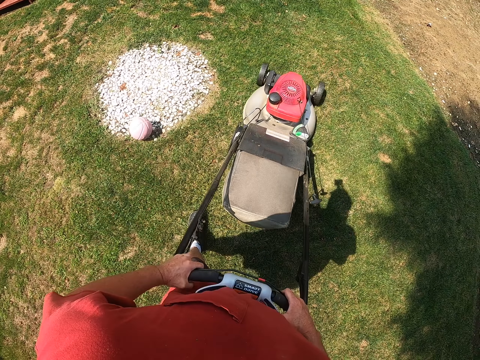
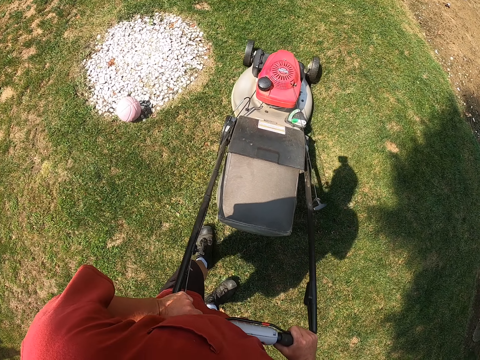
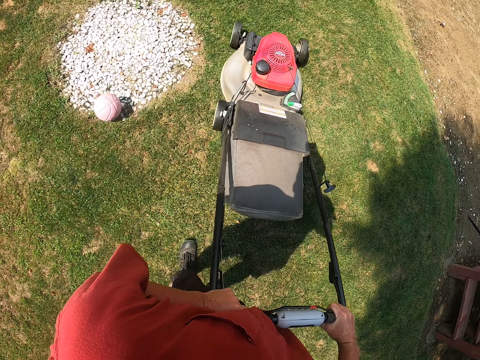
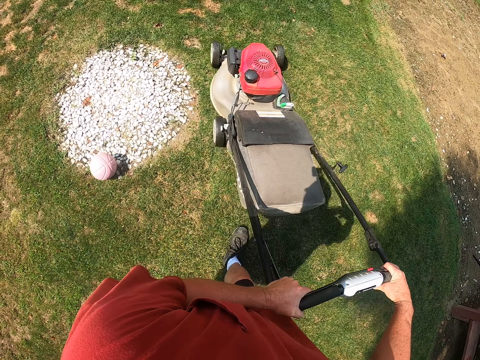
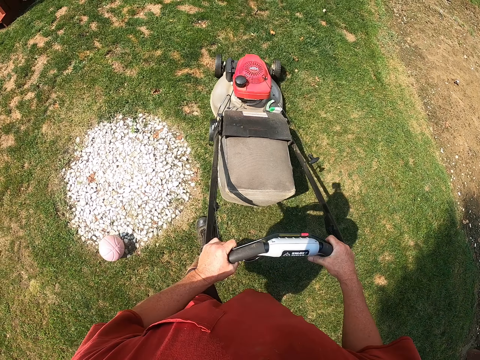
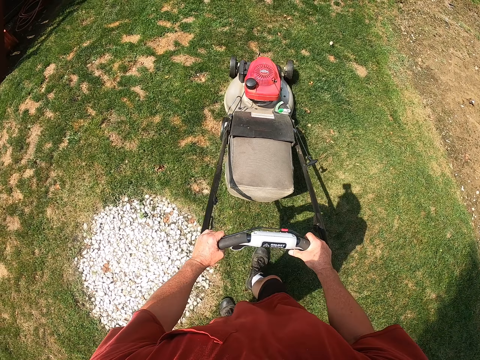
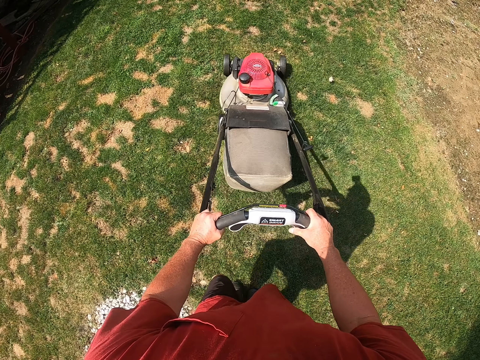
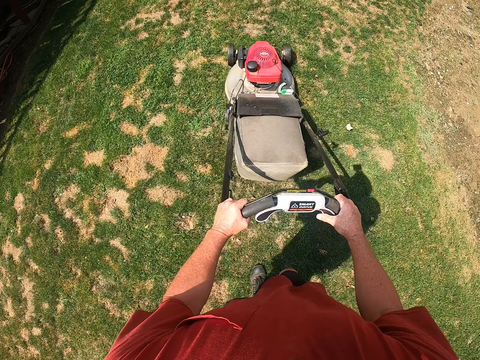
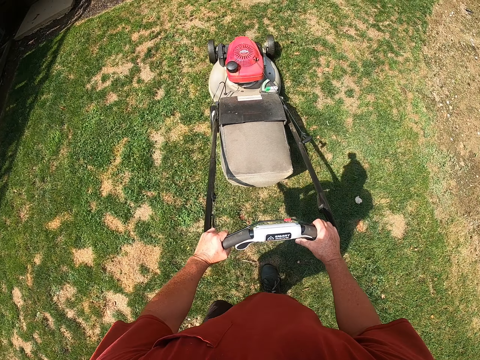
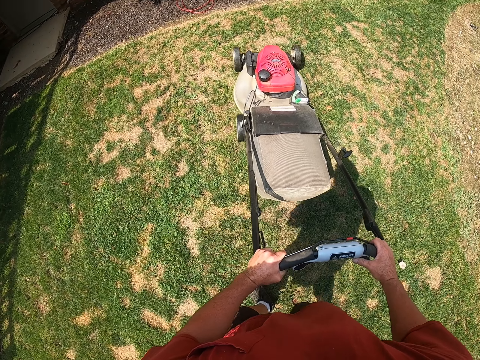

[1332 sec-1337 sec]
The camera wearer cuts the grass with the lawn mower.

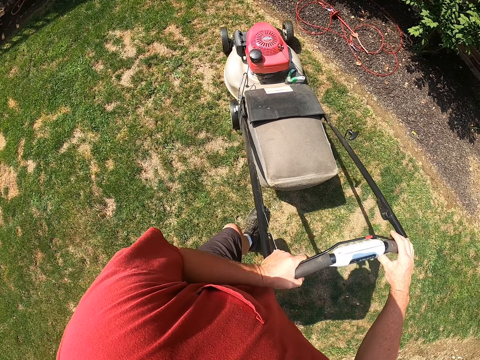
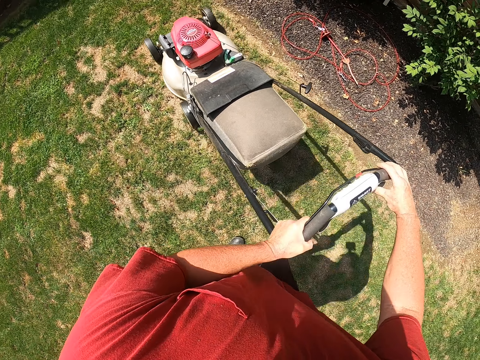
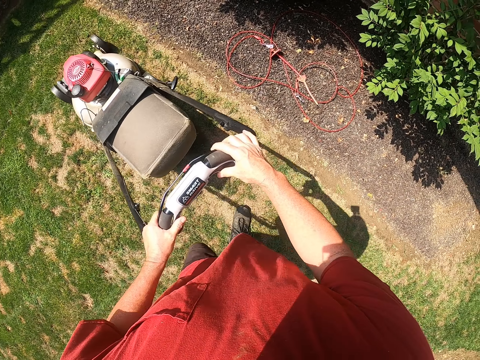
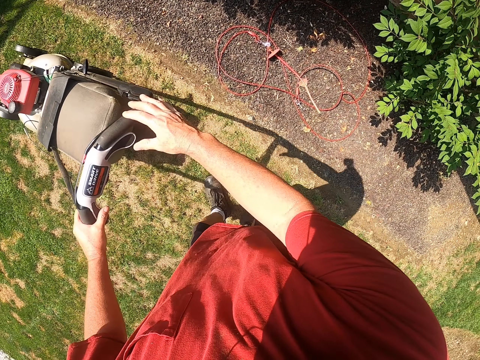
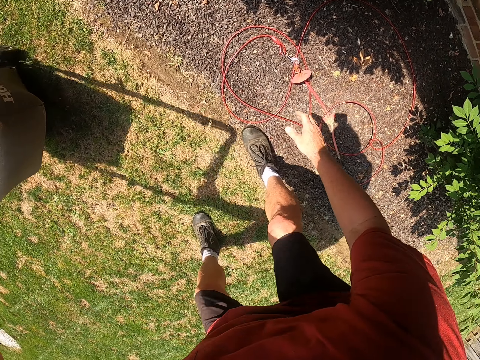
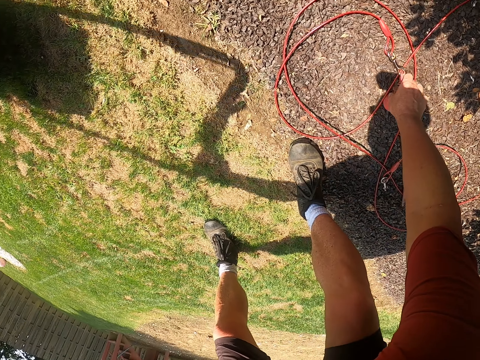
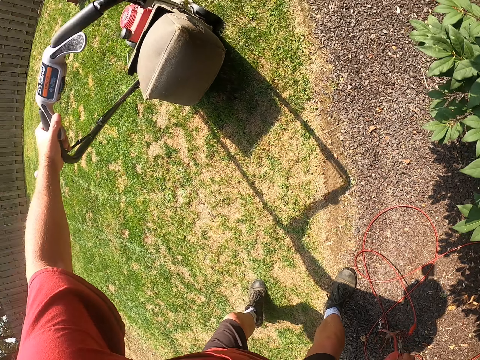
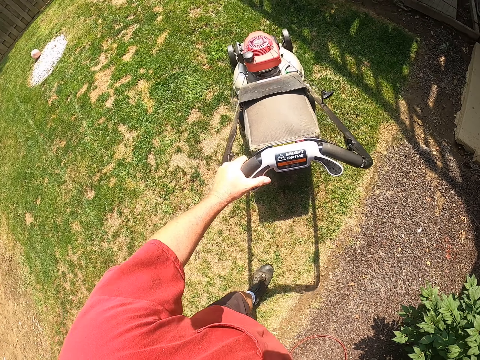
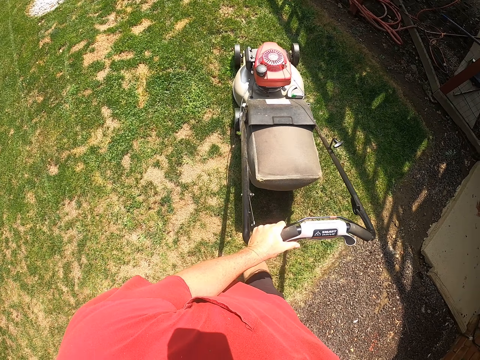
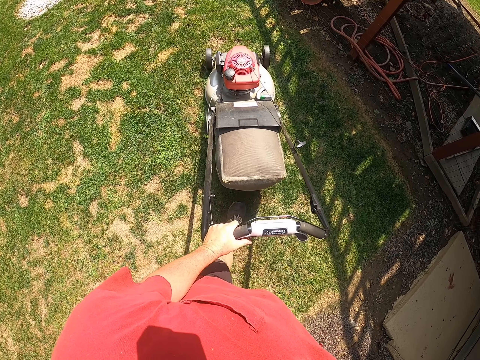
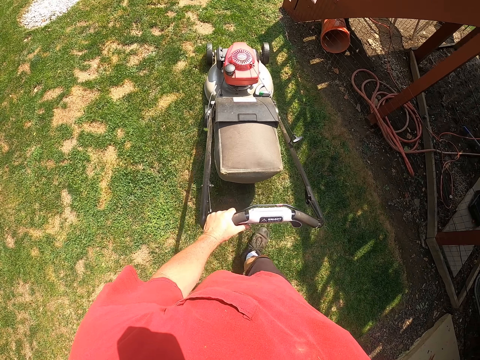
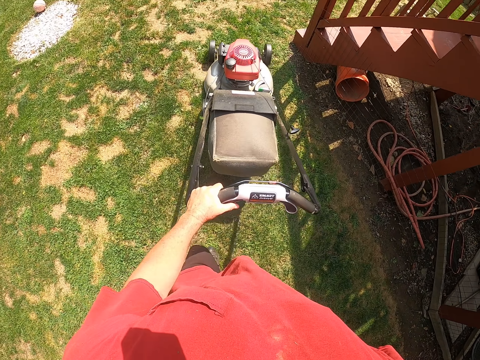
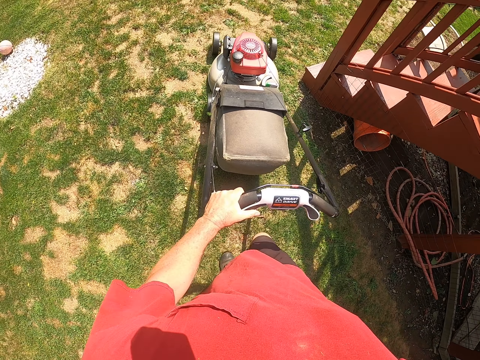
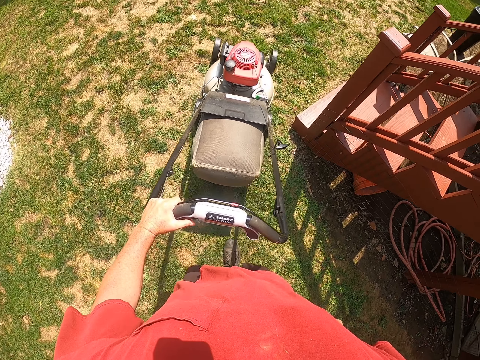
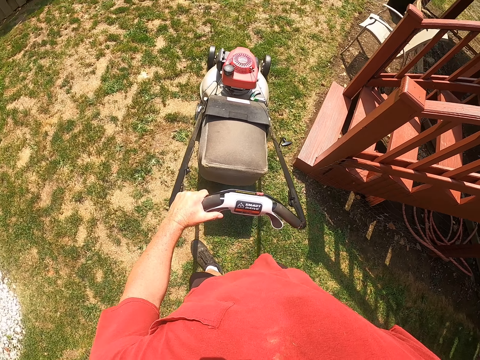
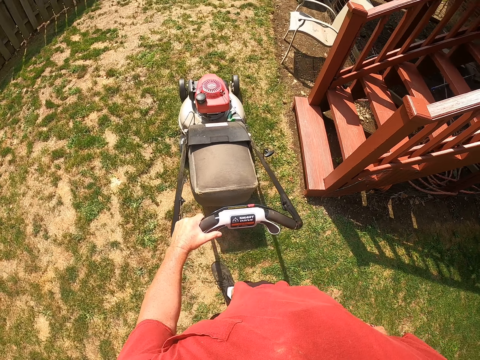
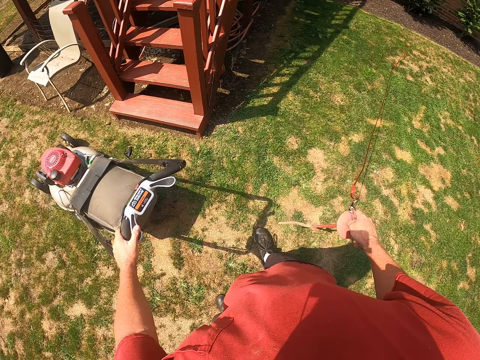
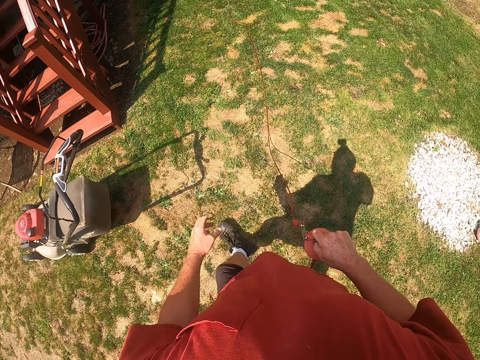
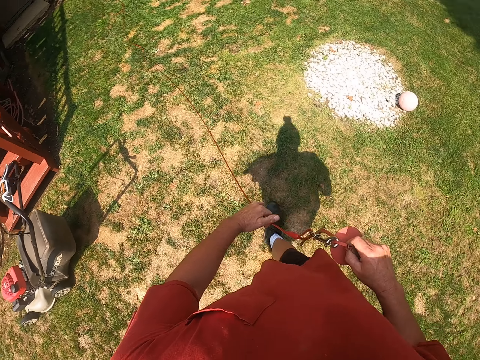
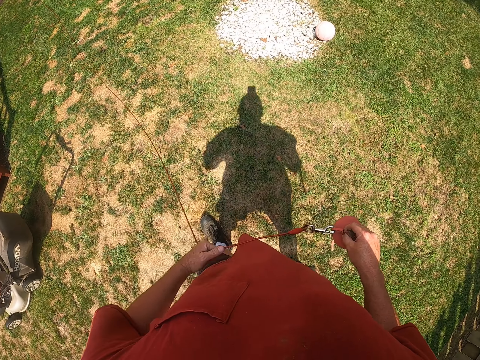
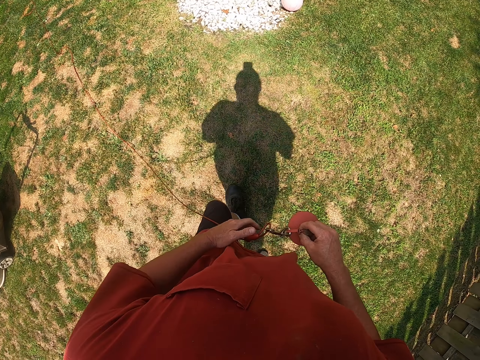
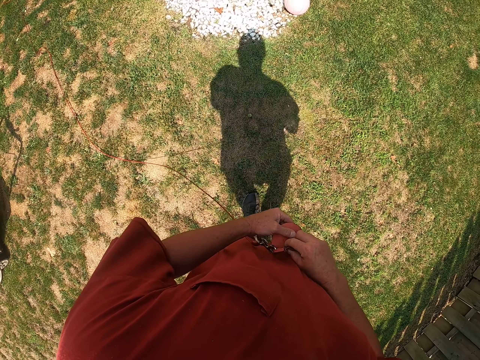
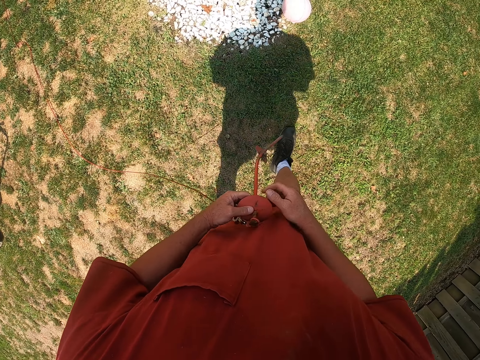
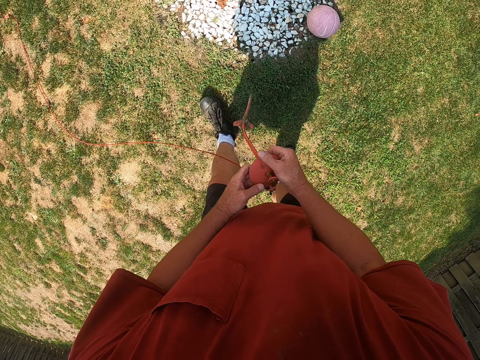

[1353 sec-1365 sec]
The camera wearer picks up the thread or sprinkler from the floor with the right hand. They cut the grass with the lawn mower in the garden. They put the lawn mower on the ground, pull the sprinkler and pipe on the garden and hold the thread with both hands.

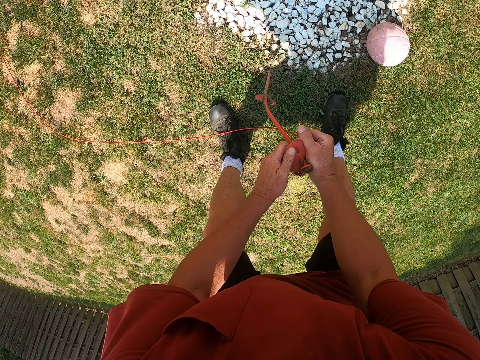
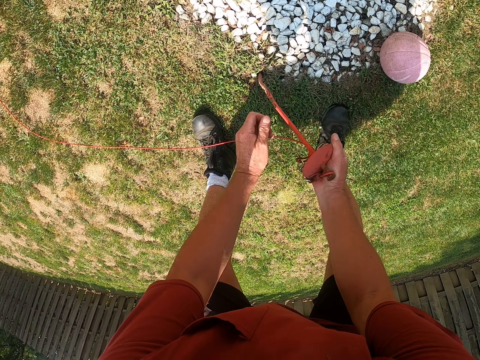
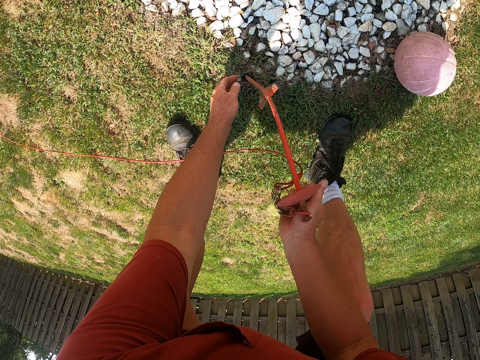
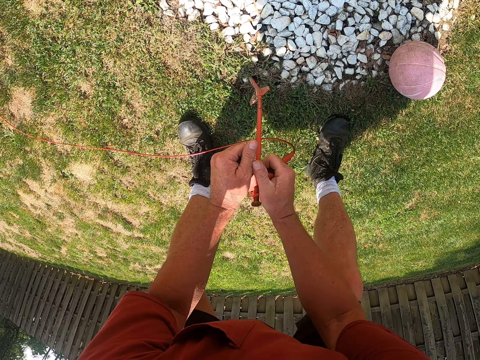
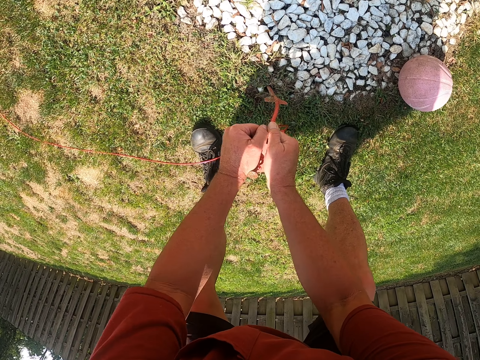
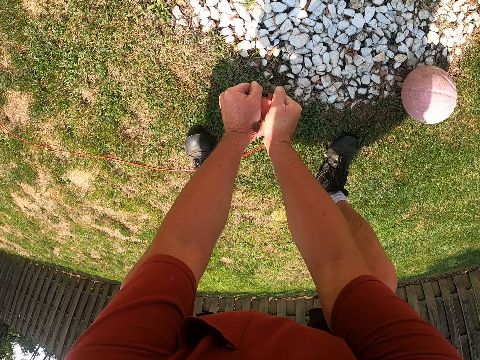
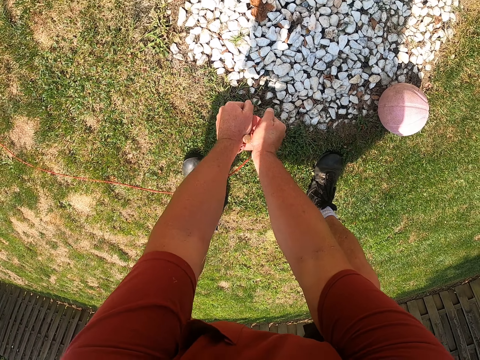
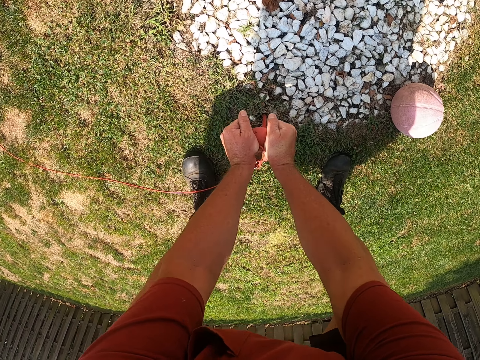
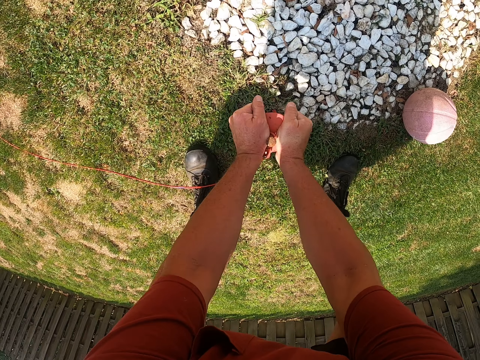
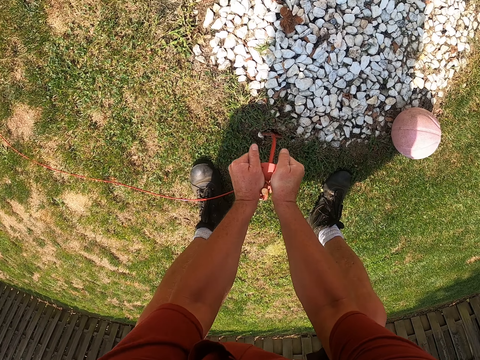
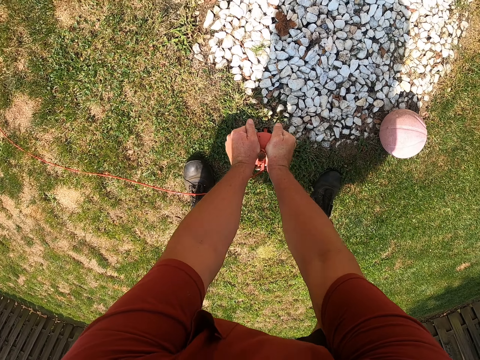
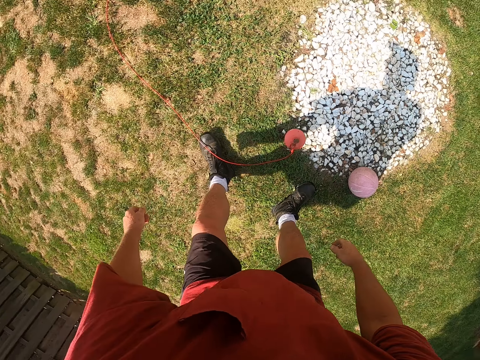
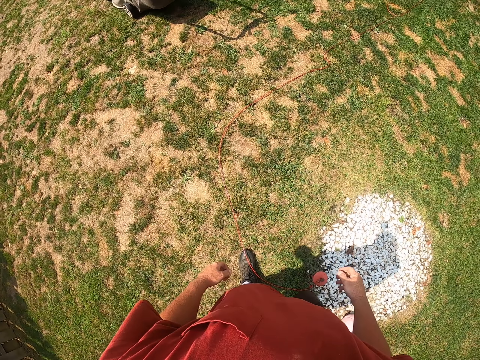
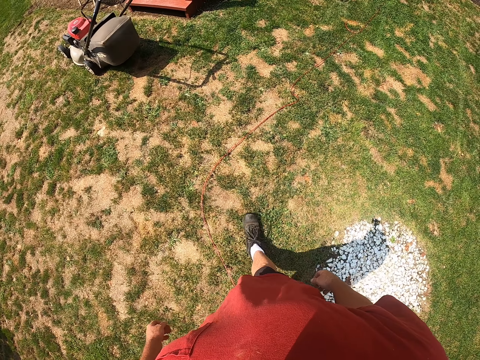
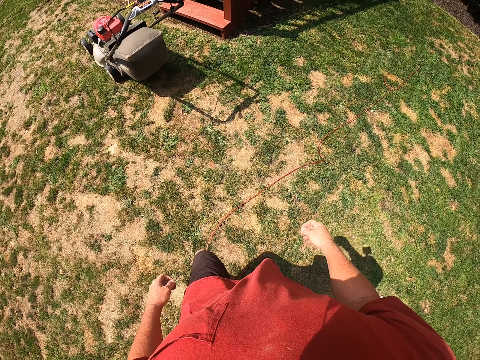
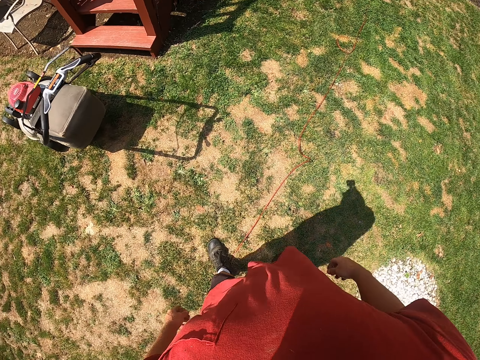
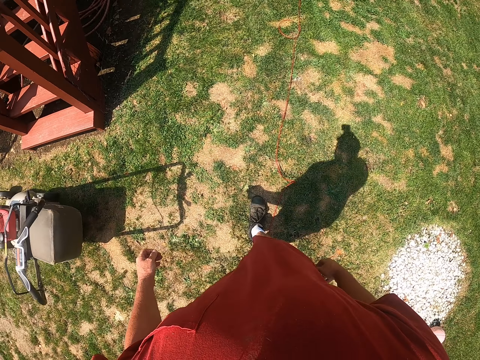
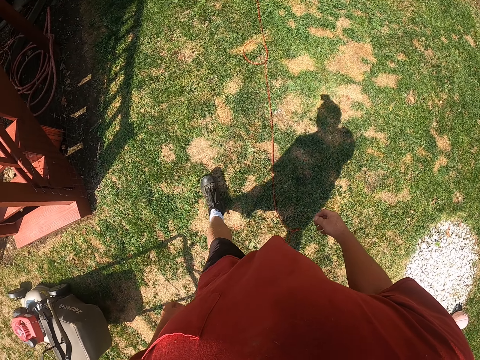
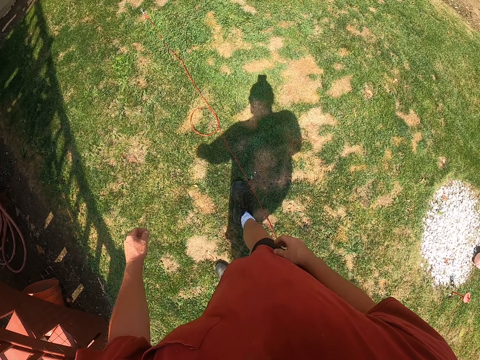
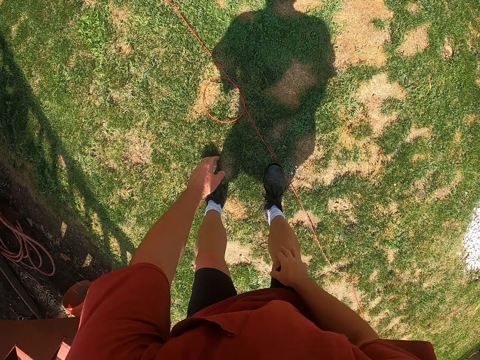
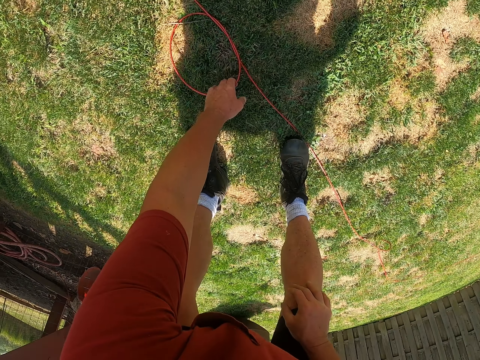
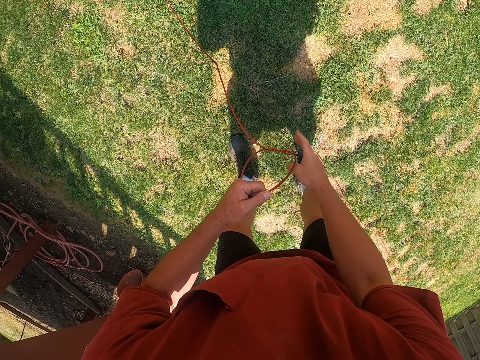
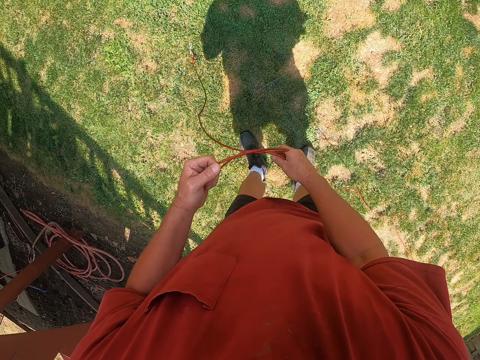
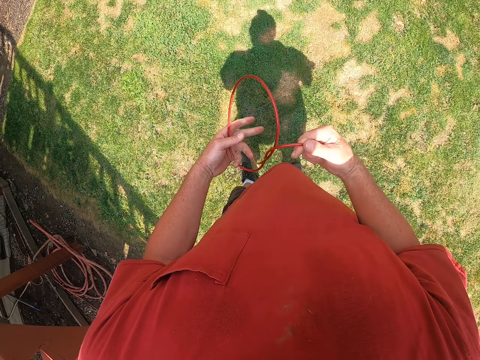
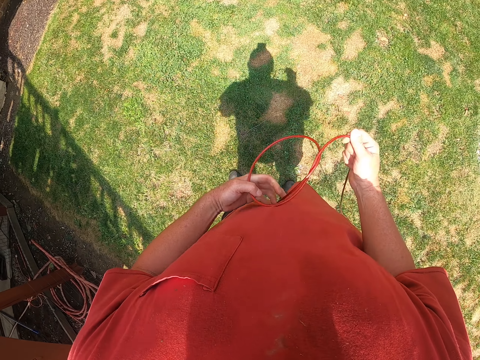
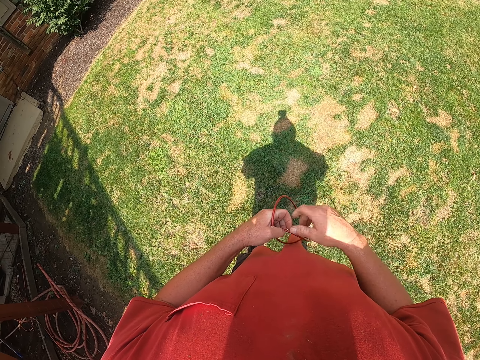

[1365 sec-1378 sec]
The camera wearer pins the sprinkler head on the ground. They walk around the garden towards the lawn mower. They pick up the pipe or tube from the floor and unfold the pipe.
